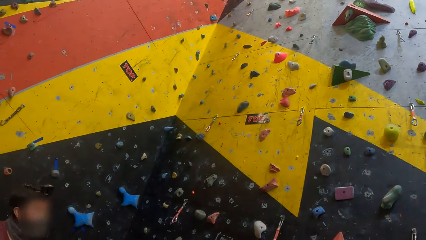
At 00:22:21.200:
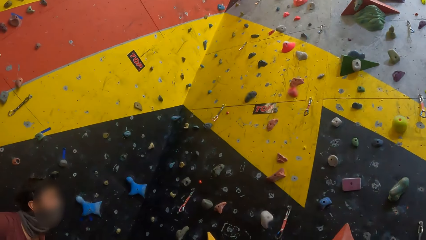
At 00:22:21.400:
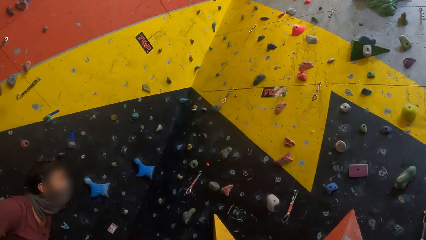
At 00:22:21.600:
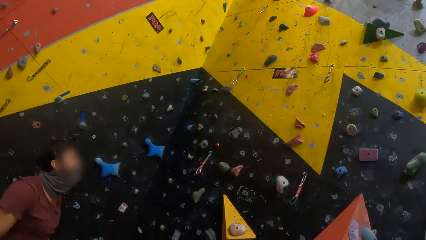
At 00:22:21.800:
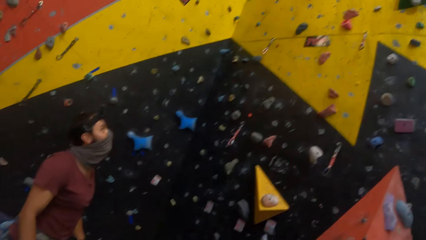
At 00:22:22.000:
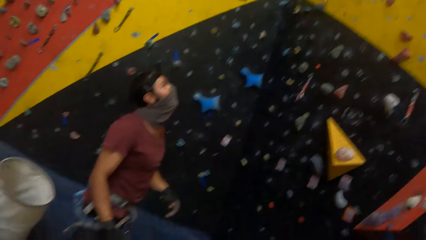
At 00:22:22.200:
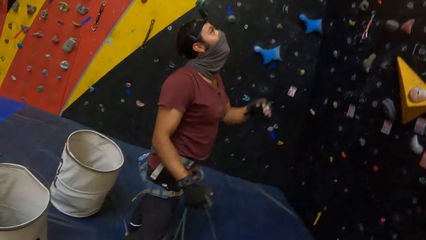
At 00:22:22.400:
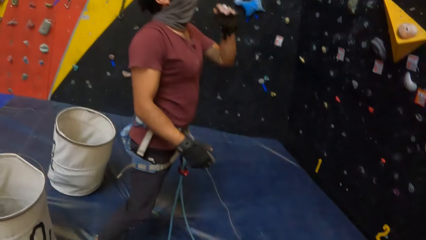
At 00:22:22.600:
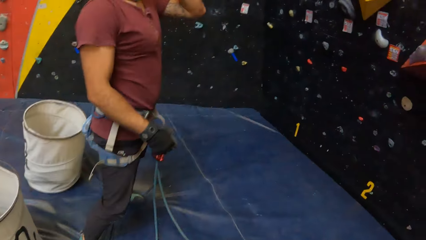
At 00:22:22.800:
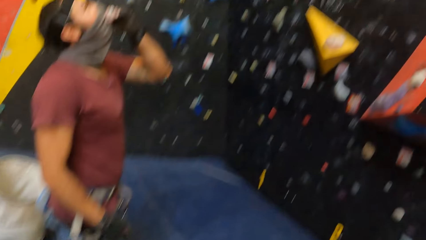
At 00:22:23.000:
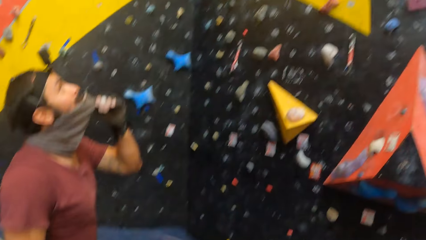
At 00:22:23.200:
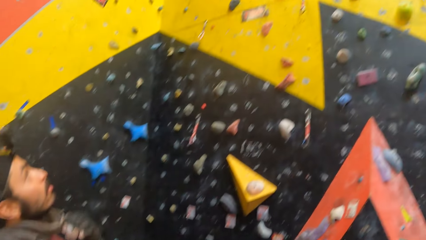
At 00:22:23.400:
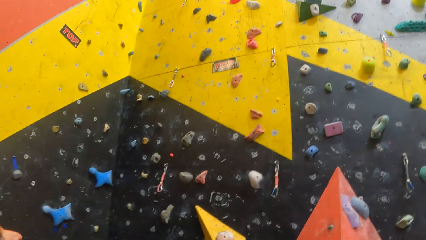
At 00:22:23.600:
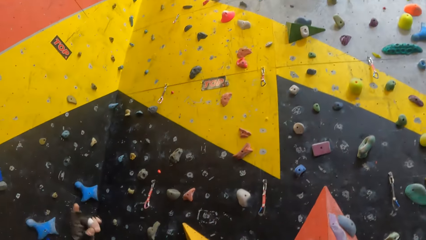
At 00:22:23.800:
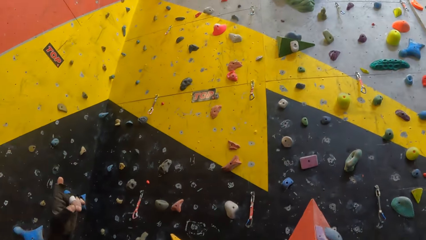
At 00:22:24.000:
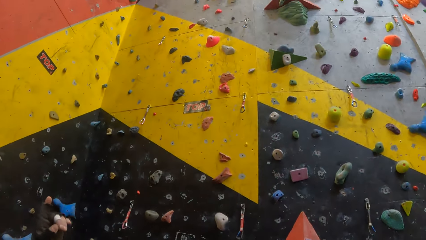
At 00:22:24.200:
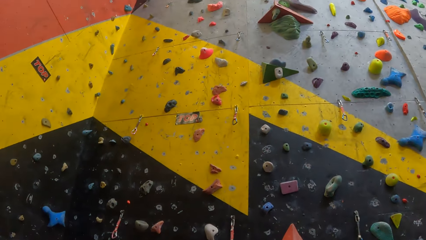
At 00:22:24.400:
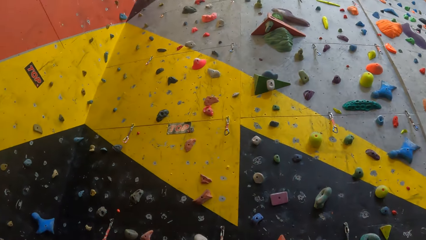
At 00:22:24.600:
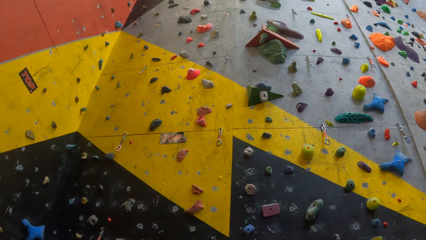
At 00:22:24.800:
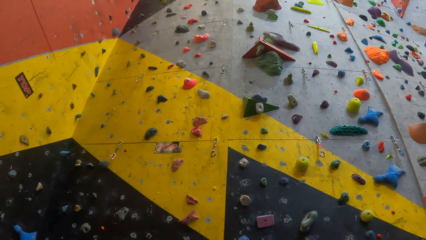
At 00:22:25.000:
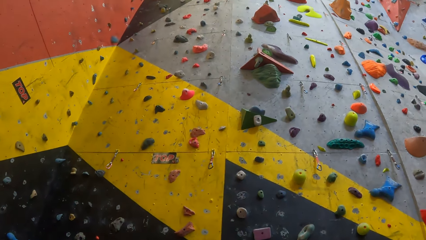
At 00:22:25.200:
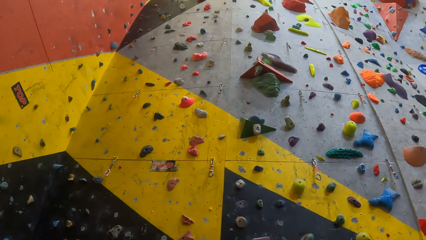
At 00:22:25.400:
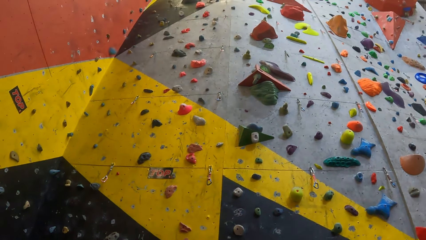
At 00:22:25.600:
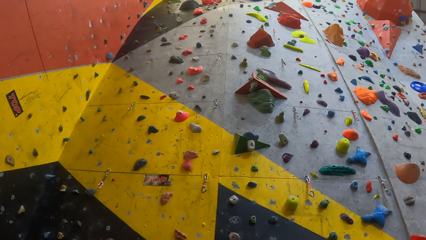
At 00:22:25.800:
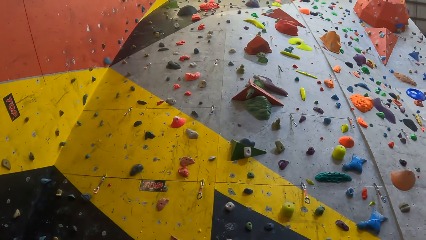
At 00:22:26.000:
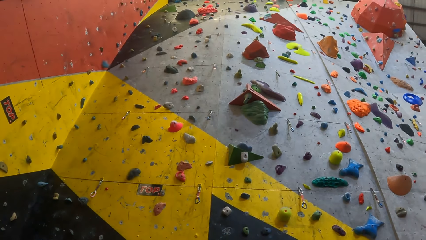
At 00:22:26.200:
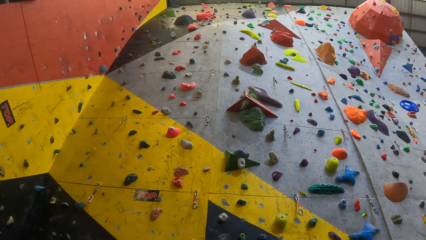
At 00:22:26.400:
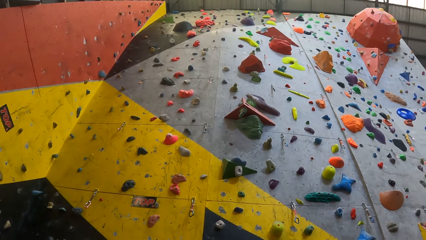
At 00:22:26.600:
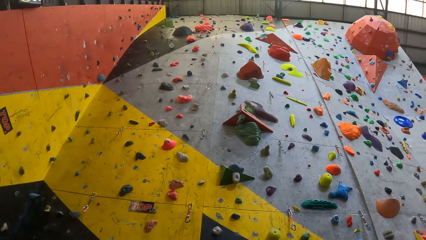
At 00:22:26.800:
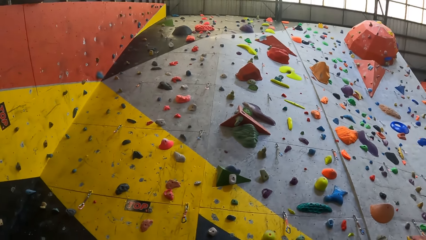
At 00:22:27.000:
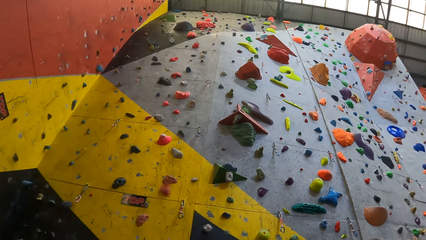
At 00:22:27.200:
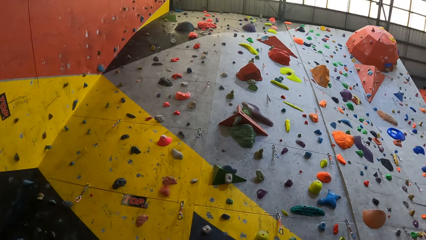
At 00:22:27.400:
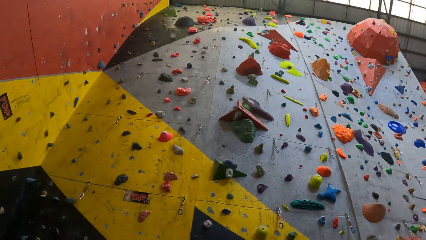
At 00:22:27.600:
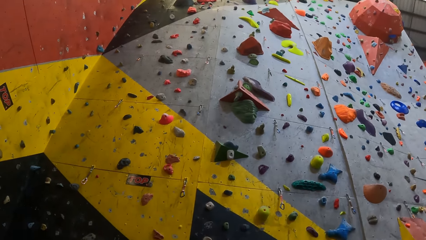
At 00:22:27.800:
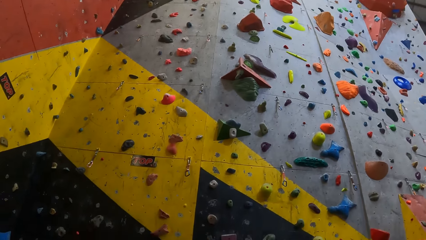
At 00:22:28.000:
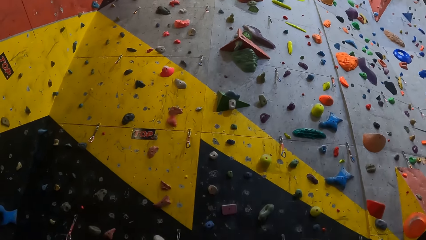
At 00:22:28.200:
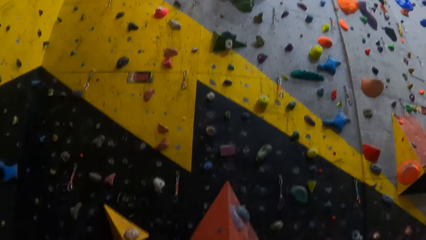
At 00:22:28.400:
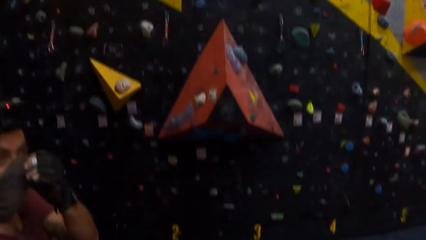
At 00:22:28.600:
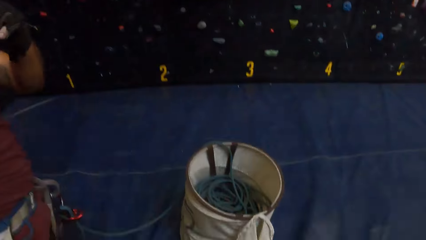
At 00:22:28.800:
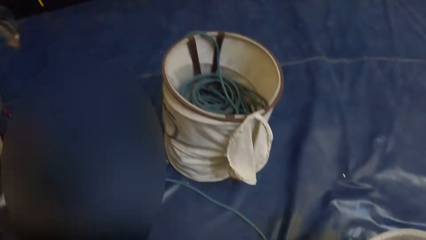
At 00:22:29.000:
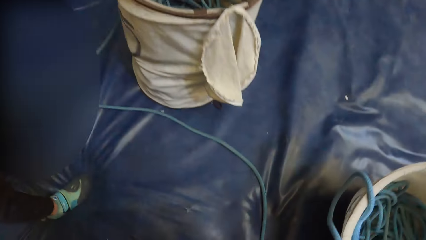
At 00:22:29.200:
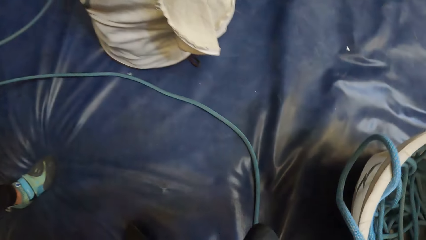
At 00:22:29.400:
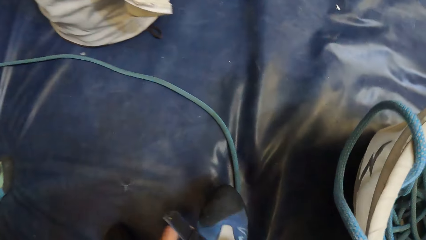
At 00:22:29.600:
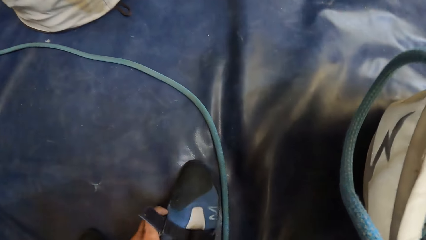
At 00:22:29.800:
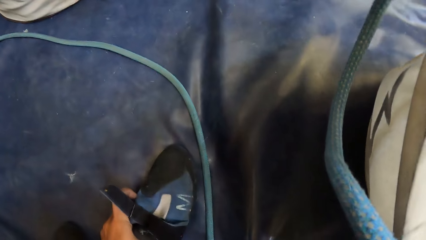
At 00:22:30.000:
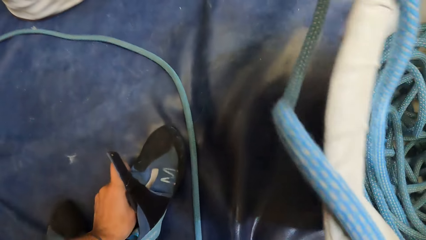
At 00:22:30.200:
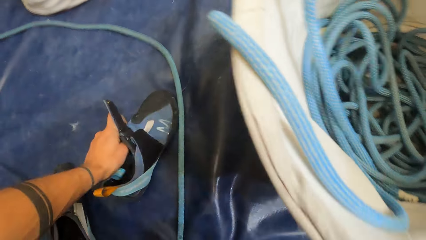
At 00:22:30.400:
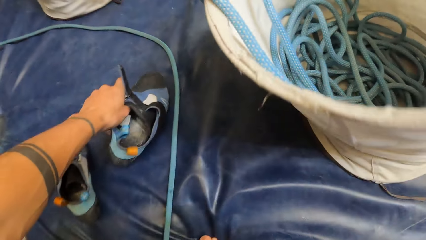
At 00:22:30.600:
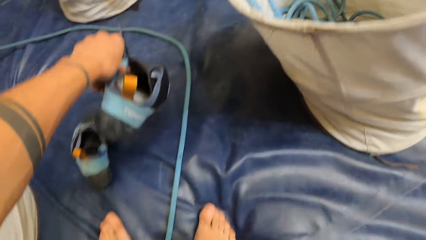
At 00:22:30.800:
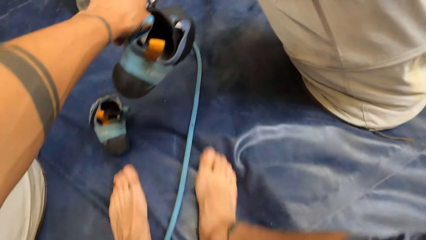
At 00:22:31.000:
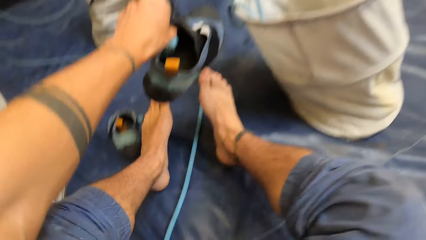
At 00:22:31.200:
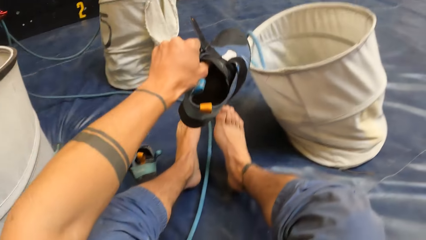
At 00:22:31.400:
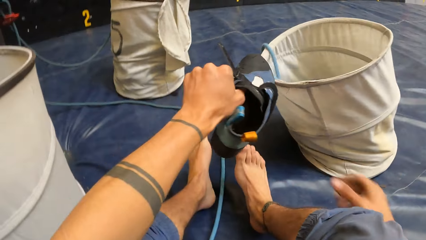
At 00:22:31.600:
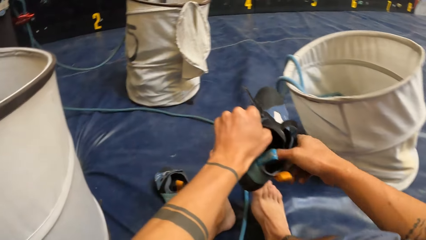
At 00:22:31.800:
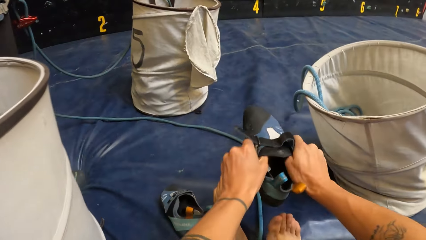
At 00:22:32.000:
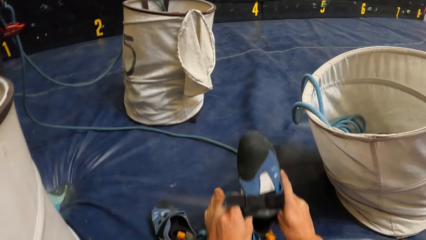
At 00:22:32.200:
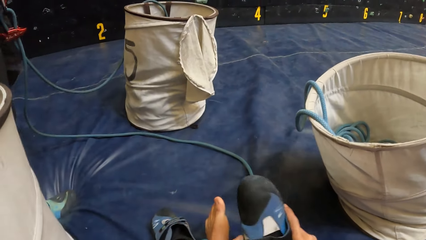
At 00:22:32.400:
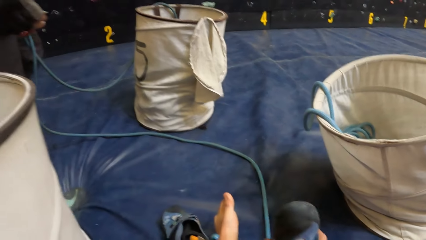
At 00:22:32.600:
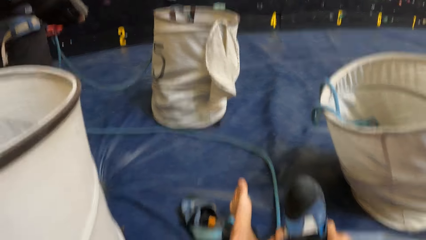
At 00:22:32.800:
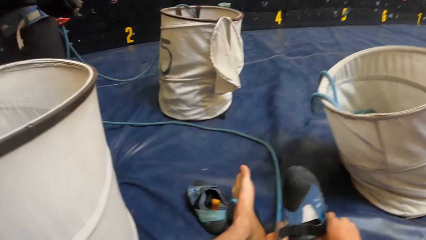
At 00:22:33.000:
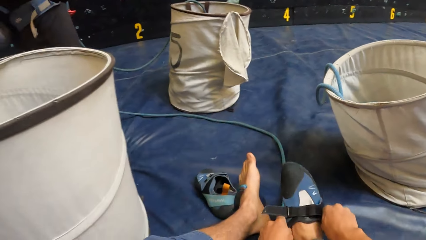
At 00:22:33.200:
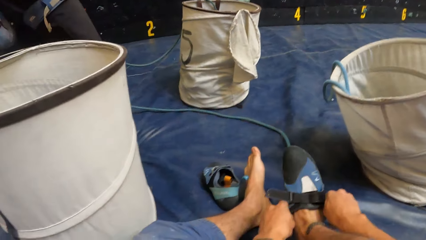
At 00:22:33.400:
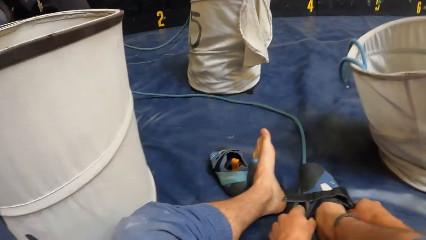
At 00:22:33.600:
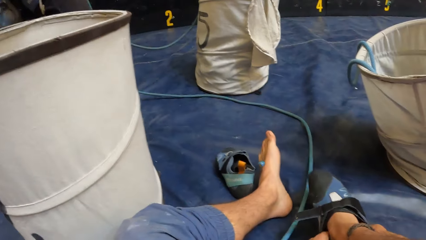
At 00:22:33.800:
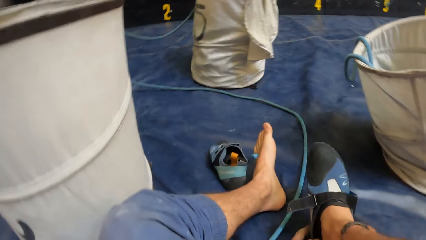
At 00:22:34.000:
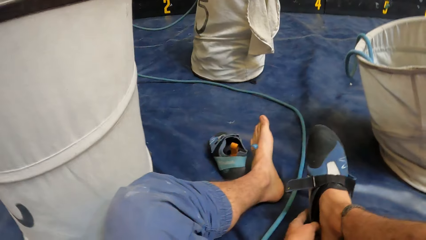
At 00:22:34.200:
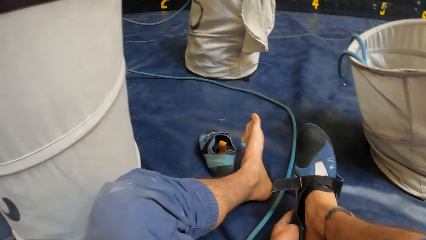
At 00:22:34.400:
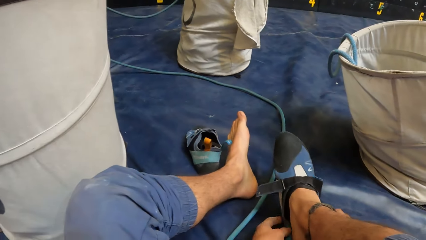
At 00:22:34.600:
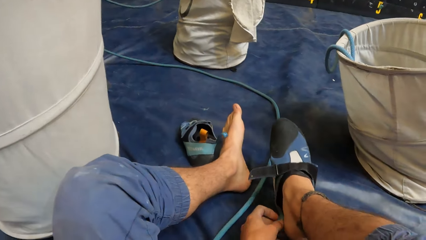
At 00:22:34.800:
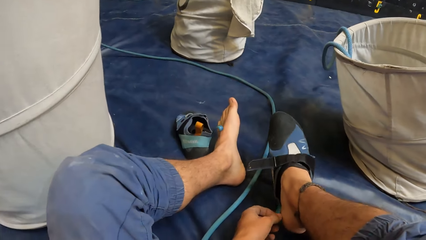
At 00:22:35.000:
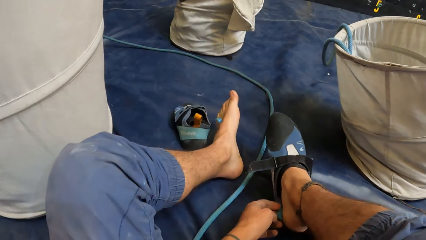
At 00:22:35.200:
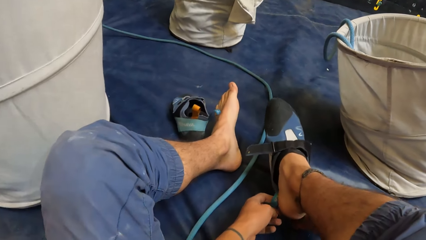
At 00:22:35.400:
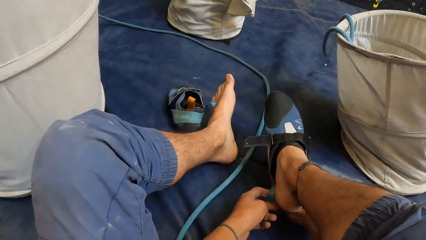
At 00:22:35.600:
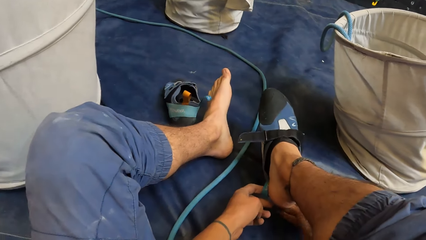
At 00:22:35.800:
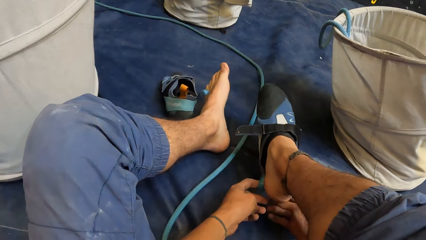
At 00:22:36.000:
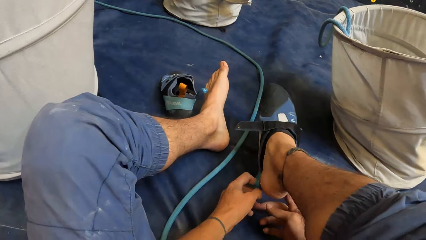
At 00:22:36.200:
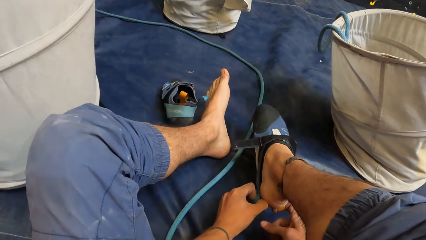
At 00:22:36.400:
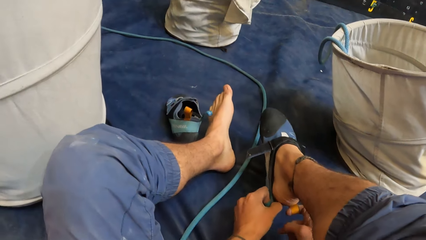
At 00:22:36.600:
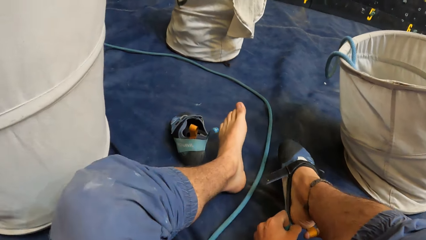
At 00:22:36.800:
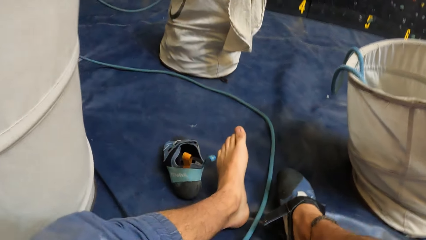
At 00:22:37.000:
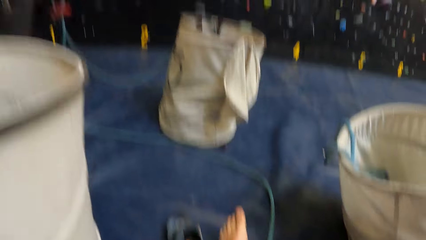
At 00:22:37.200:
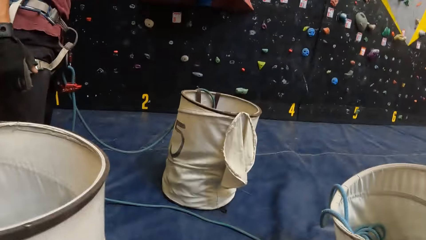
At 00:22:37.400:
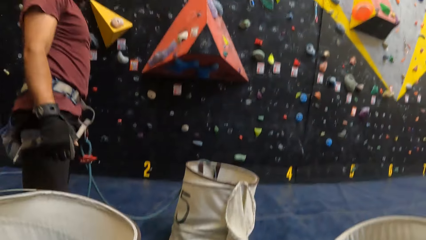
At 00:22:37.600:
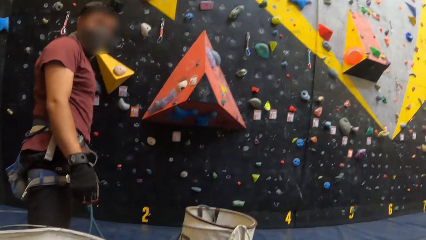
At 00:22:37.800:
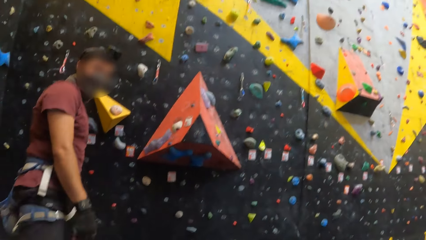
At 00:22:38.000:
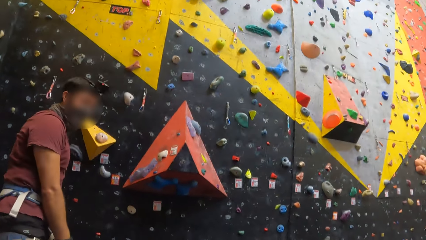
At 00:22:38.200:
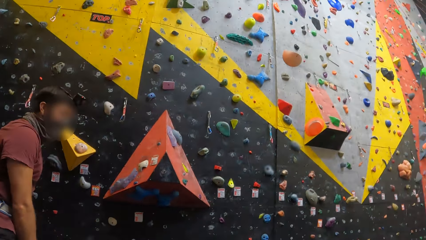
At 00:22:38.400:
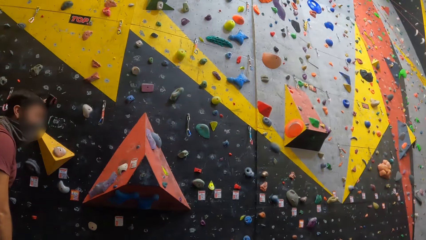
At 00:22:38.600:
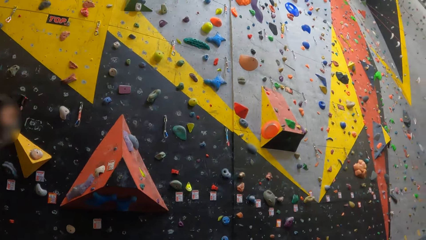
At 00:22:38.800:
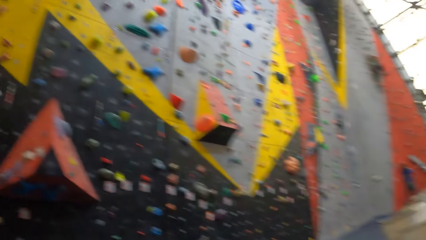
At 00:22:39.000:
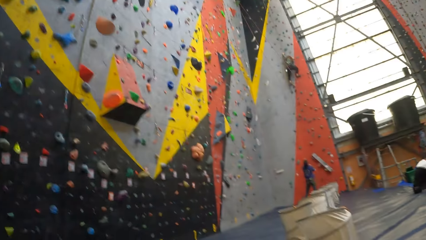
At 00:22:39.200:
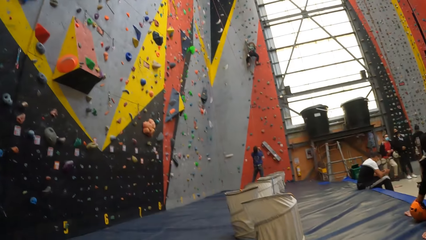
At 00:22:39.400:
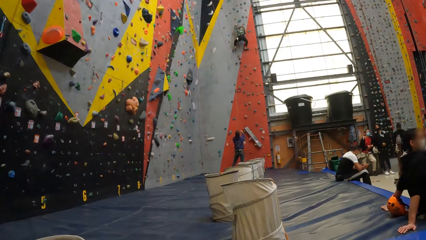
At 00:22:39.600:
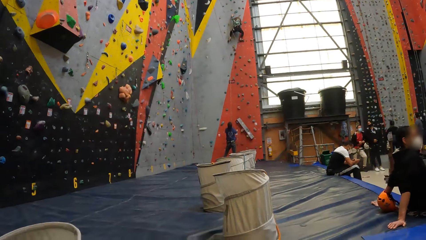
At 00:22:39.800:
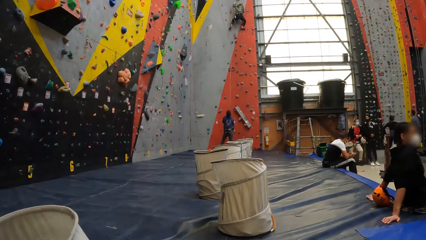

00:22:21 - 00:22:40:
The camera wearer looks at the wall. They hold a shoe on something. They lift the shoe. They hold the shoe with both hands. They put on the shoe. They look around.
